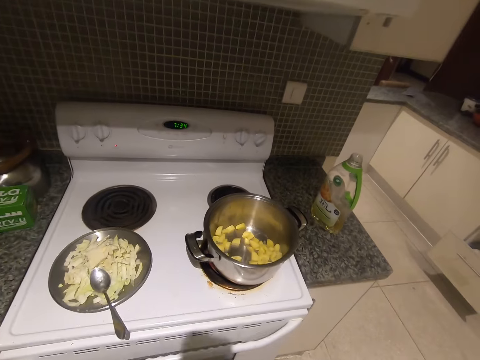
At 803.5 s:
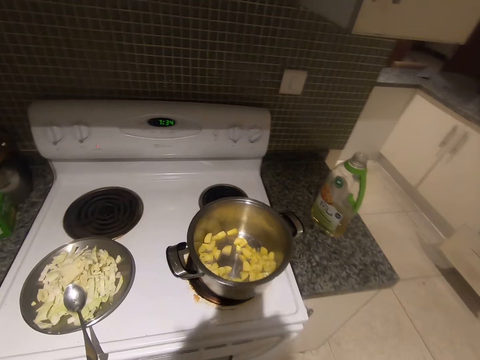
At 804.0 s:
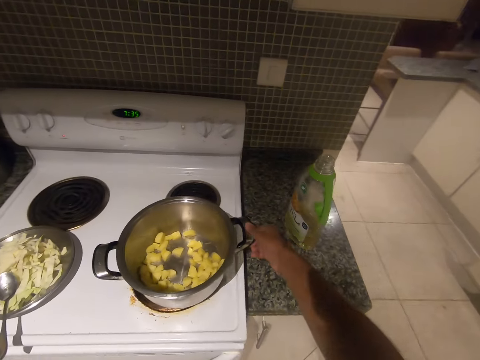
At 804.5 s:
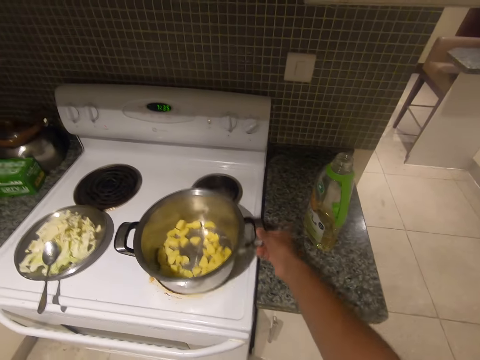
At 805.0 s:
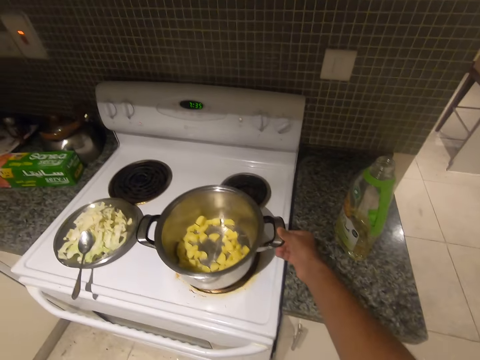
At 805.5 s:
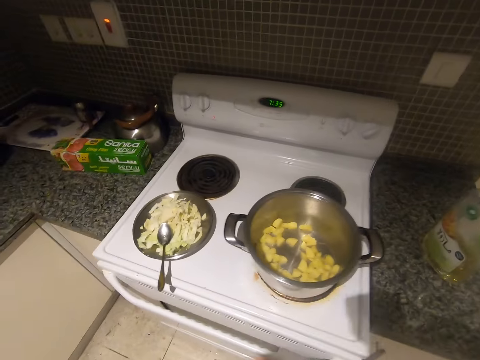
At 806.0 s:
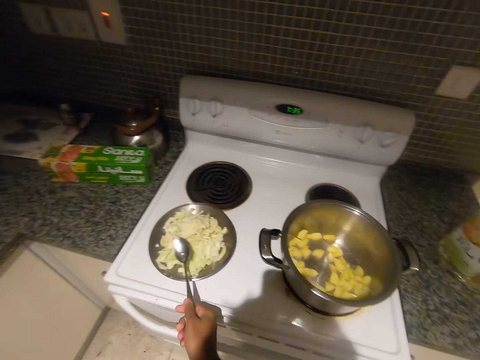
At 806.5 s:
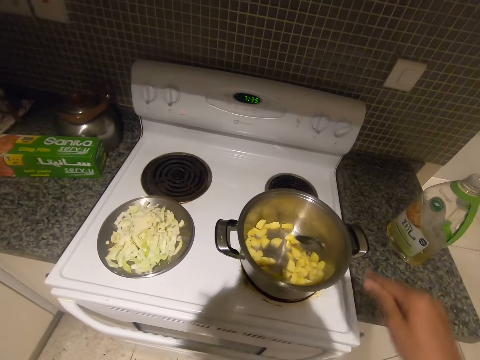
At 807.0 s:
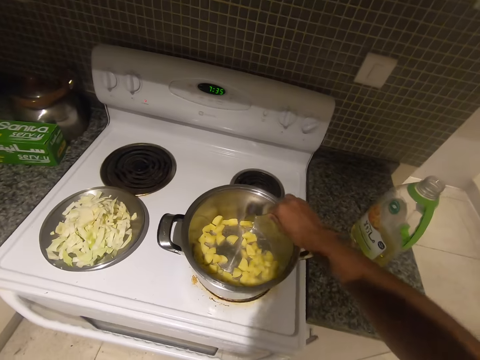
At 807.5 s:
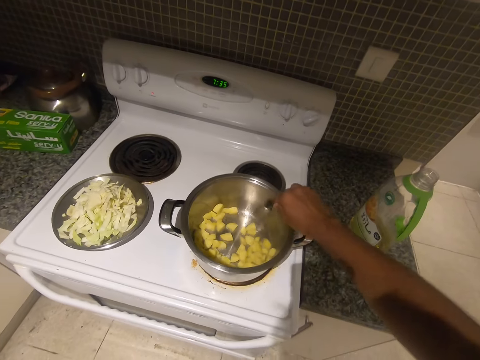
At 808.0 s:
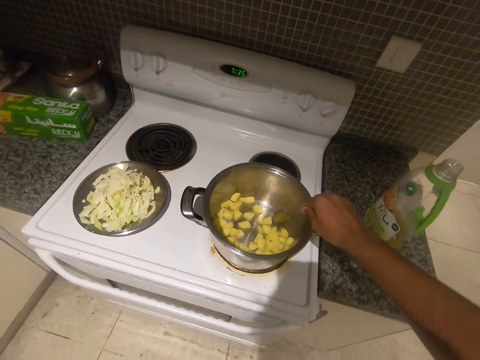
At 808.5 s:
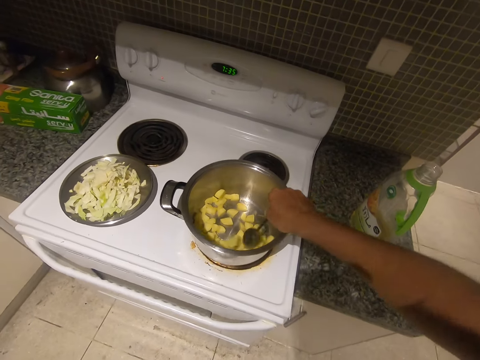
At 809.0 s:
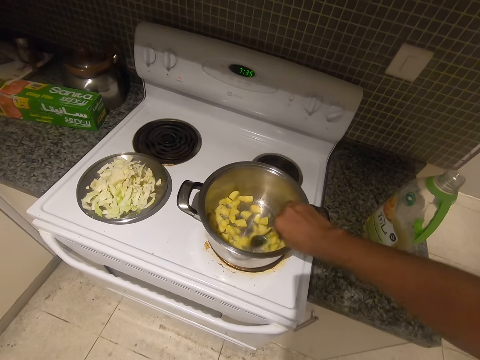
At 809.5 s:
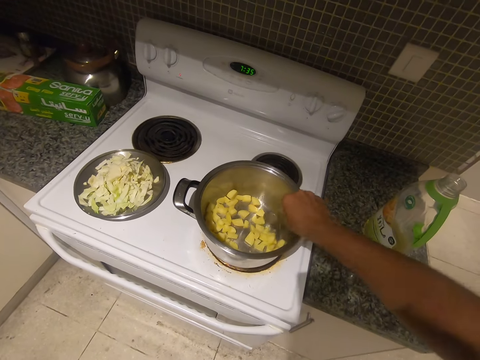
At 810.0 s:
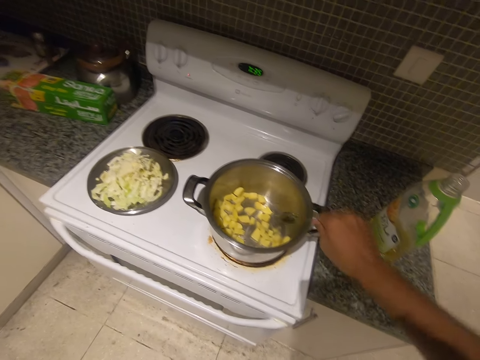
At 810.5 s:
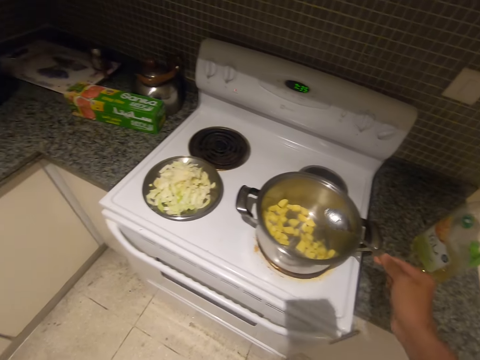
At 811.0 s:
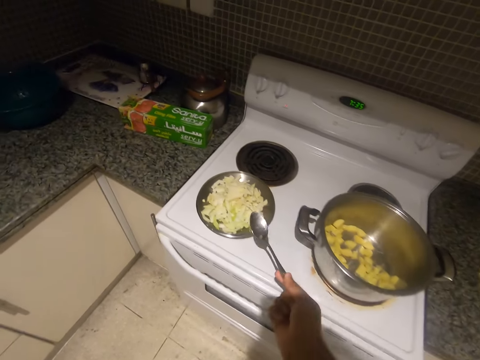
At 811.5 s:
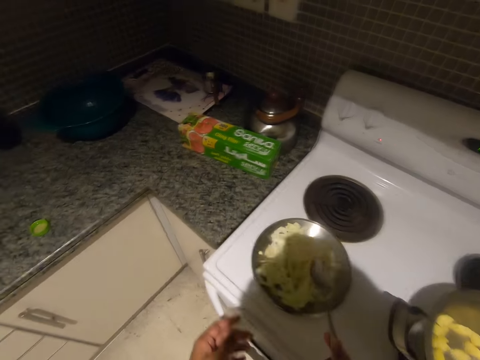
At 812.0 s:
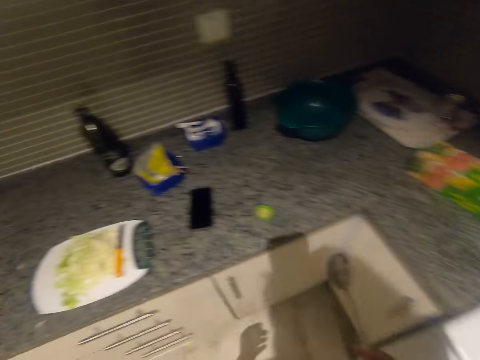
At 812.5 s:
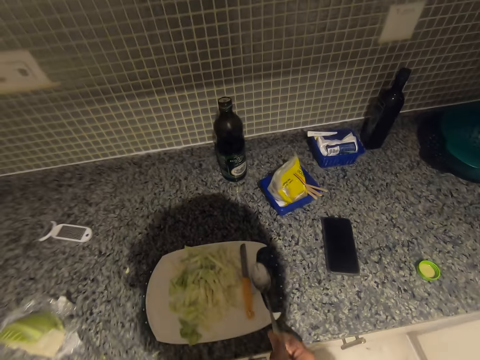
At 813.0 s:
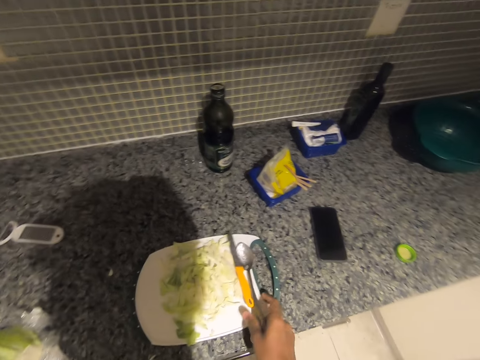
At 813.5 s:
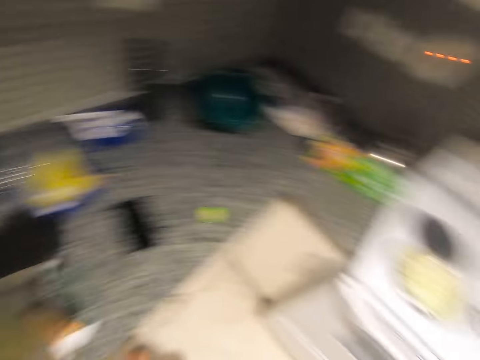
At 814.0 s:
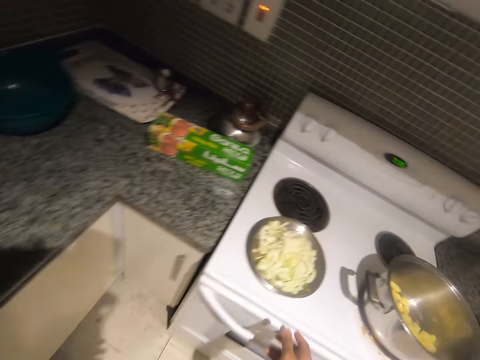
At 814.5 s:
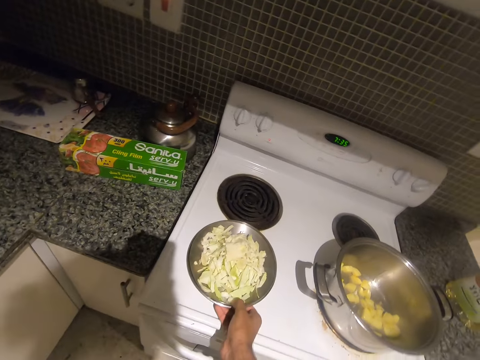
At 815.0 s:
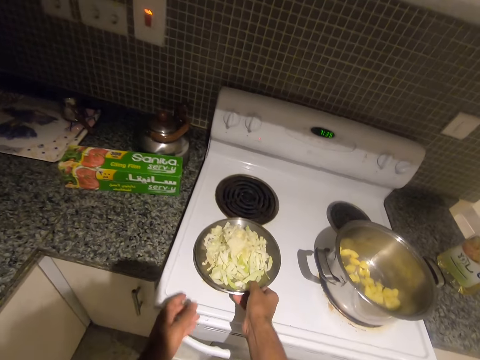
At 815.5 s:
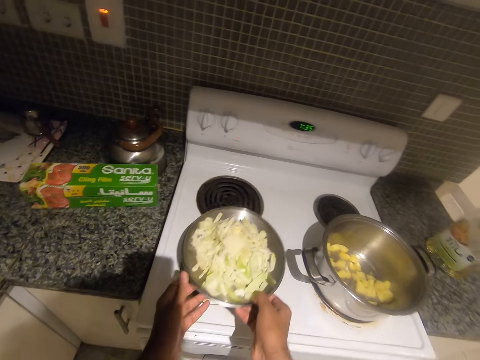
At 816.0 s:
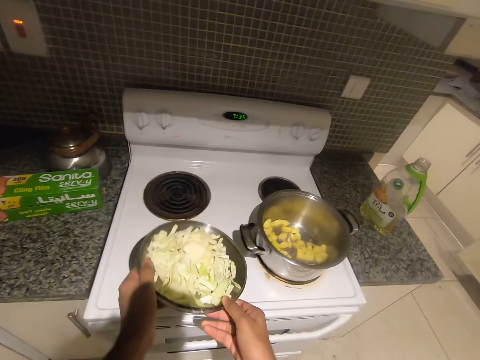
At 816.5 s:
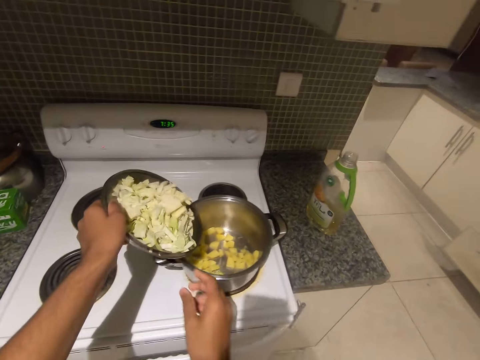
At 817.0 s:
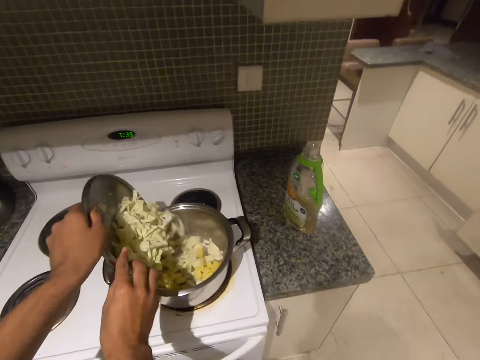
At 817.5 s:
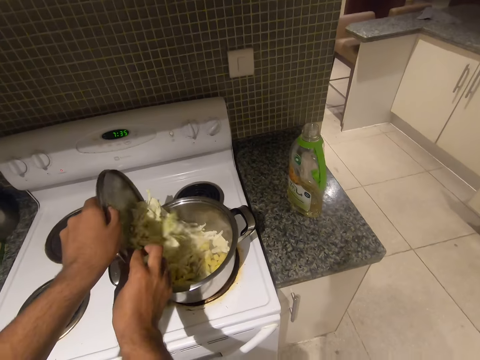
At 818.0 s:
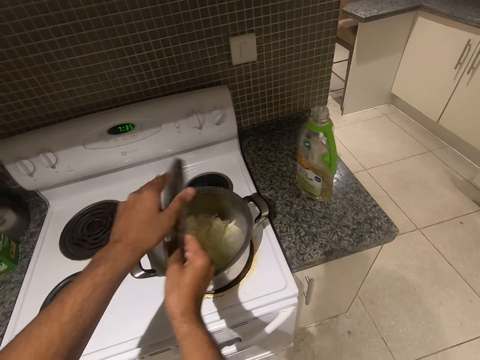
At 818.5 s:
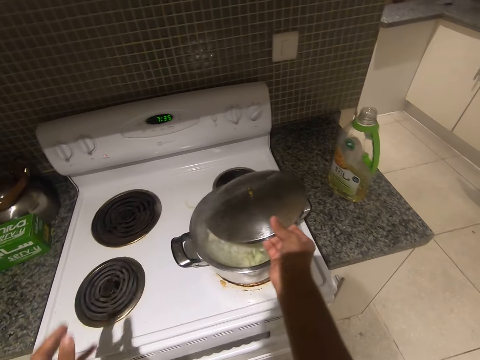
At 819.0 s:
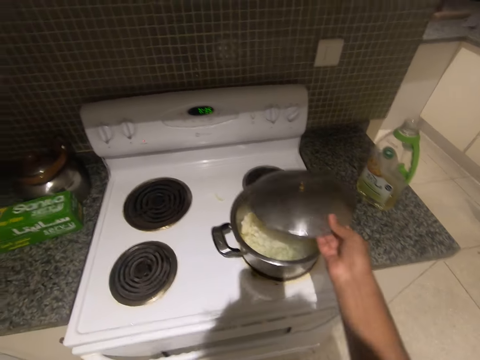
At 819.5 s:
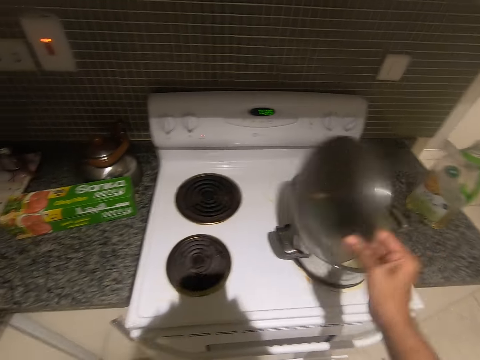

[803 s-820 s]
The camera wearer shakes the pot on the stove with his right hand. He grabs the spoon on the pot lid with his right hand. He stirs the potato in the pot with the spoon in his right hand. He shakes the spoon above the pot on the stove with his right hand. He drops the spoon on the chopping board on the kitchen counter with his right hand. He picks up the pot lid from the stove with his right hand. He passes the pot lid from his right hand to his left hand. He moves the cabbage from the pot lid in his left hand to the pot on the stove. He turns the pot lid with both hands. He shakes the pot lid above the pot on the stove with his right hand.

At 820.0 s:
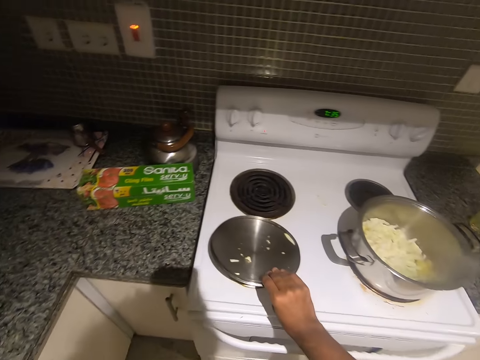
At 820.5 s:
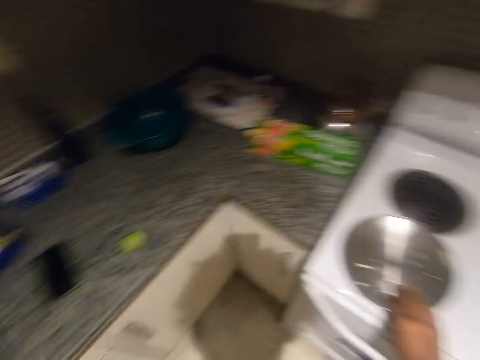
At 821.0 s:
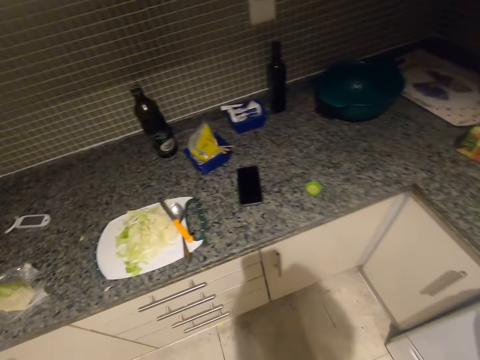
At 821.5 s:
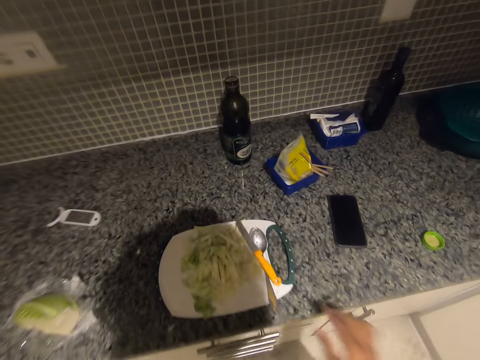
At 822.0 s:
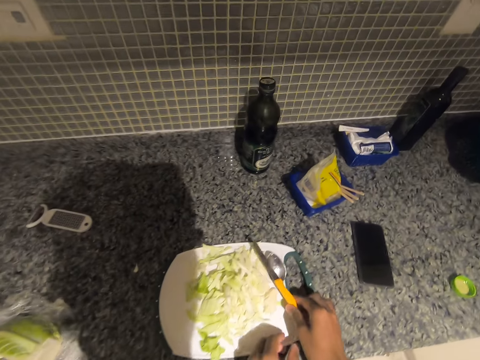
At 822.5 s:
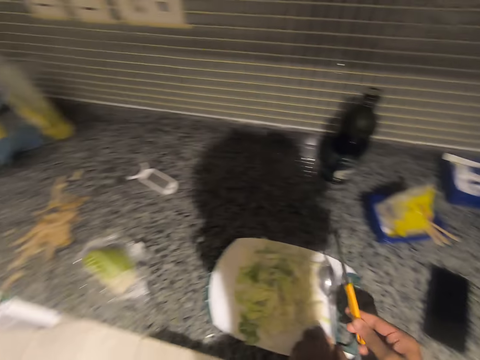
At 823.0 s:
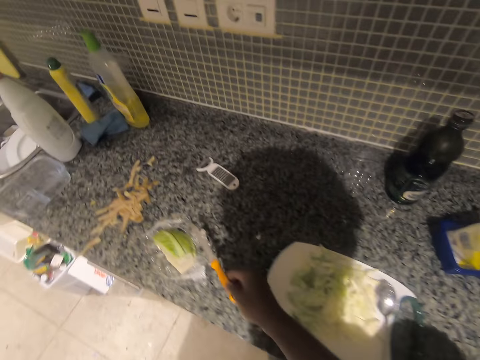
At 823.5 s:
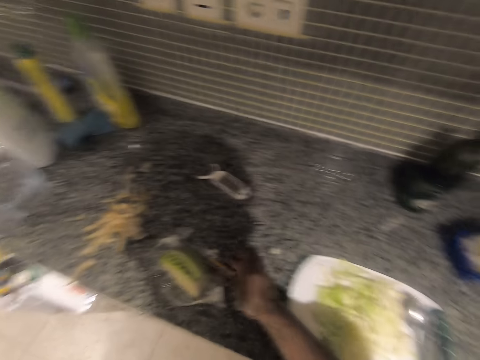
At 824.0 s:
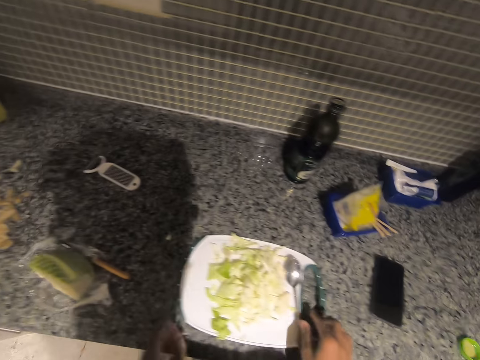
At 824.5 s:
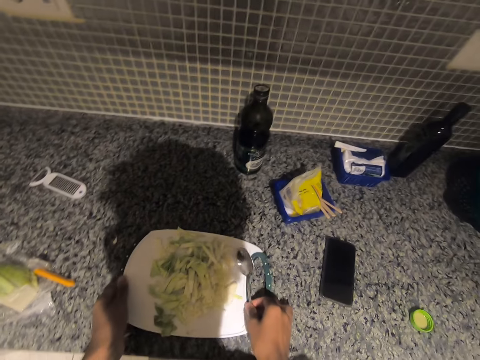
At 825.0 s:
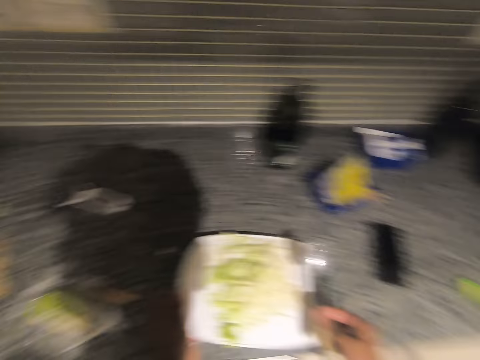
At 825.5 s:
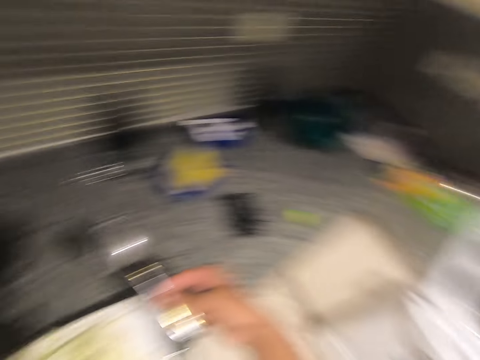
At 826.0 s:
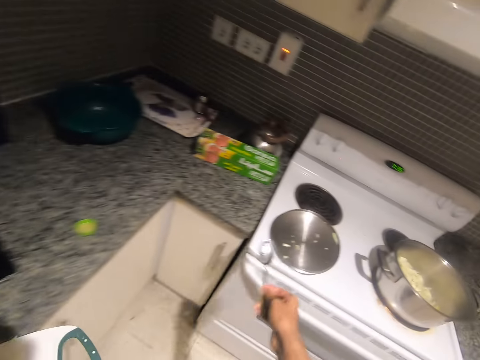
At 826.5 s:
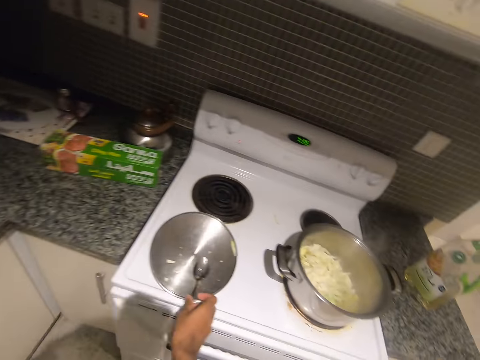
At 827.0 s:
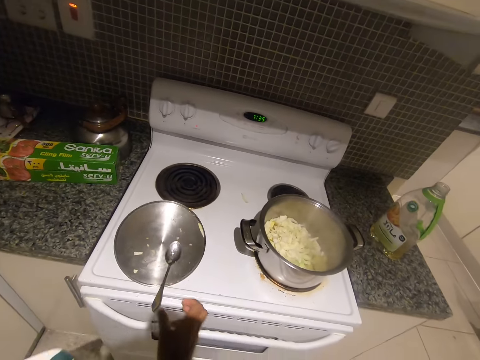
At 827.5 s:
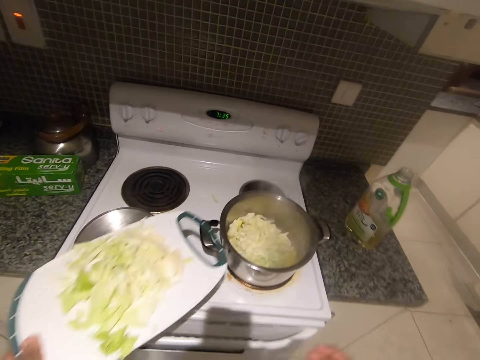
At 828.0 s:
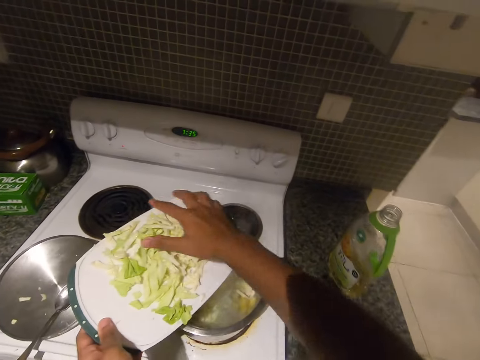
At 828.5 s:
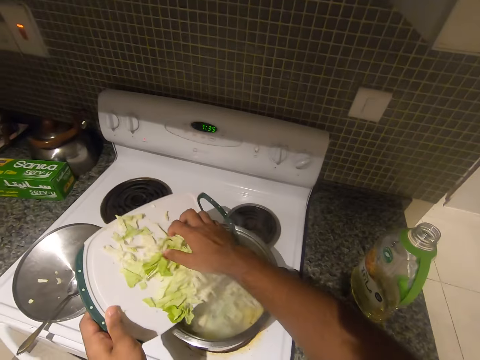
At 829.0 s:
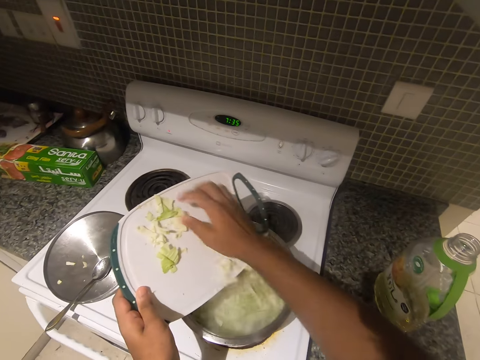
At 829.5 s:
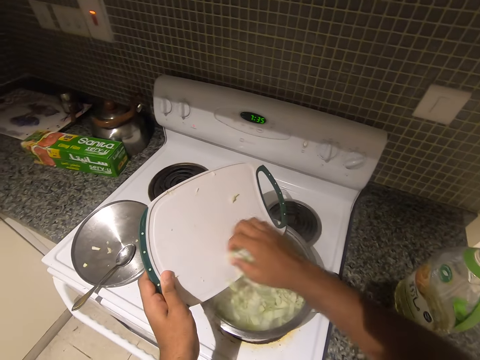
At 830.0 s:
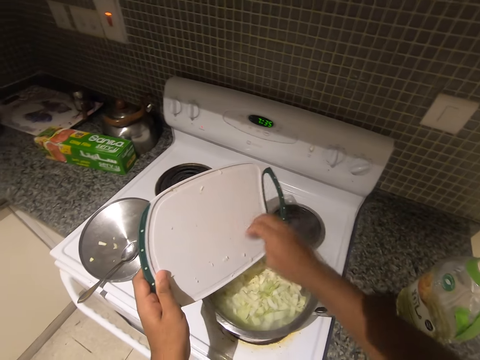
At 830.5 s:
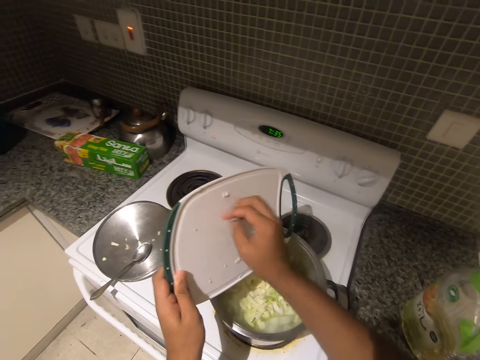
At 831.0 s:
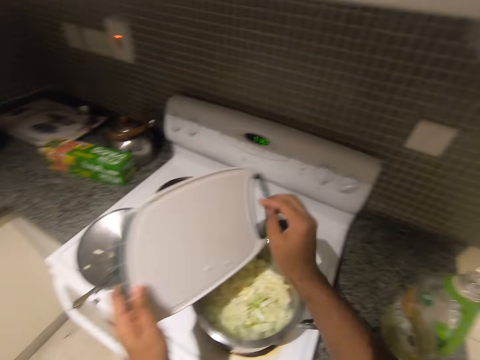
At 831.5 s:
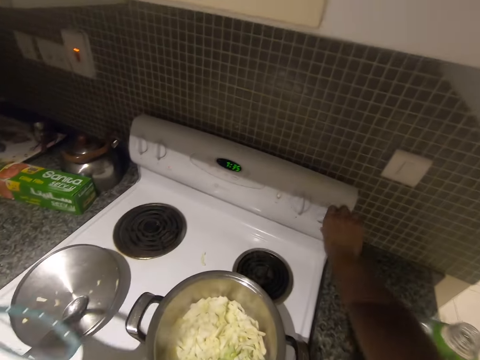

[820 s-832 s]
The camera wearer drops the pot lid on the stove with his right hand. He picks up the knife from the chopping board with his right hand. He touches the spoon on the chopping board with his left hand. He drops the knife on the kitchen counter with his right hand. He picks up the spoon on the chopping board with his right hand. He lifts the chopping board from the kitchen counter with both hands. He picks up a tray of cabbage with his left hand from the top of a kitchen cabinet. He drops the spoon on a pot cover with his right hand. He uses his right hand to turn out the cabbage from the tray into the pot.
